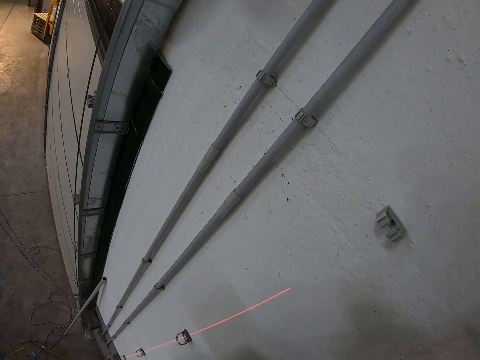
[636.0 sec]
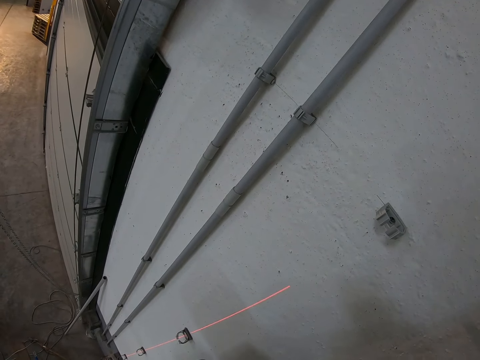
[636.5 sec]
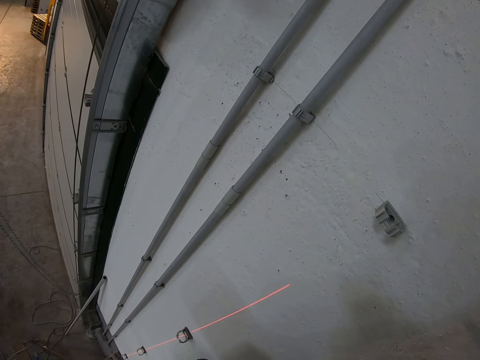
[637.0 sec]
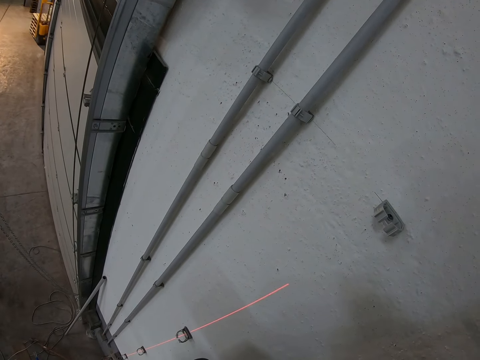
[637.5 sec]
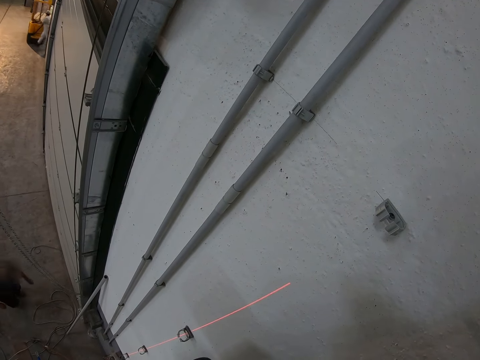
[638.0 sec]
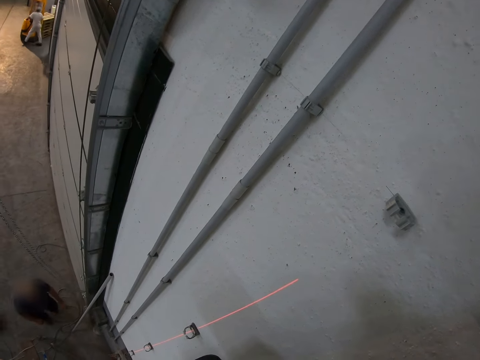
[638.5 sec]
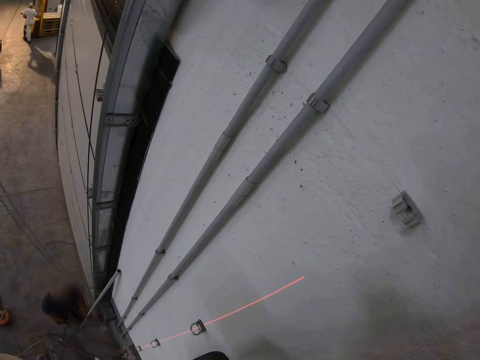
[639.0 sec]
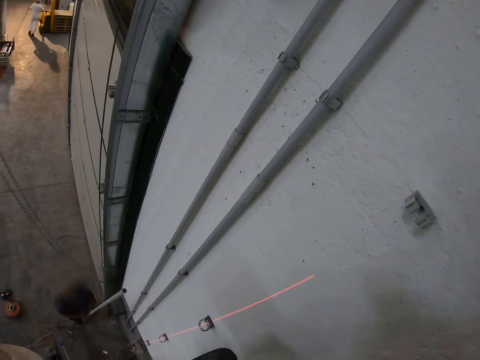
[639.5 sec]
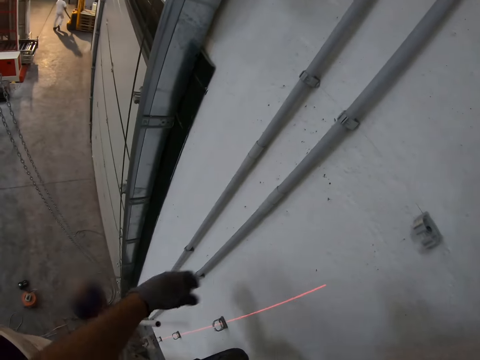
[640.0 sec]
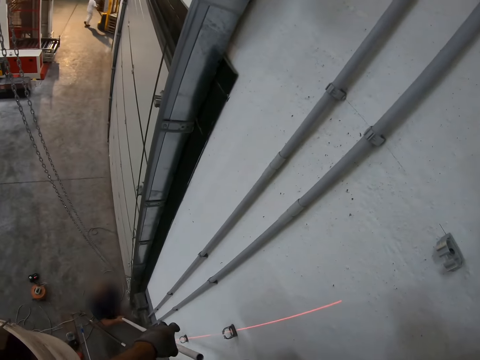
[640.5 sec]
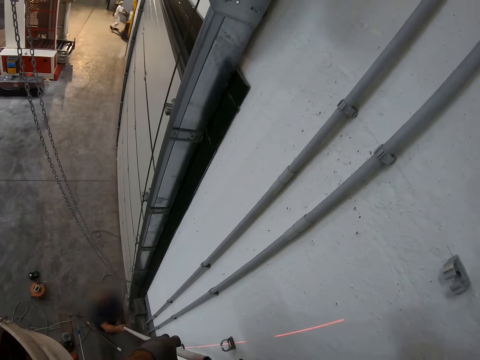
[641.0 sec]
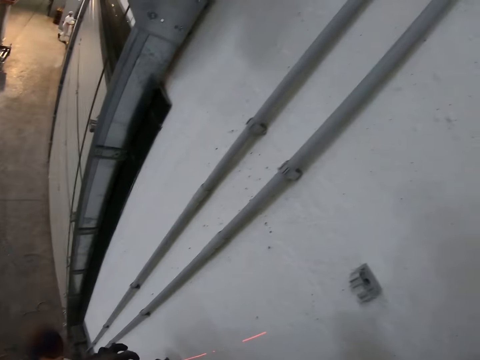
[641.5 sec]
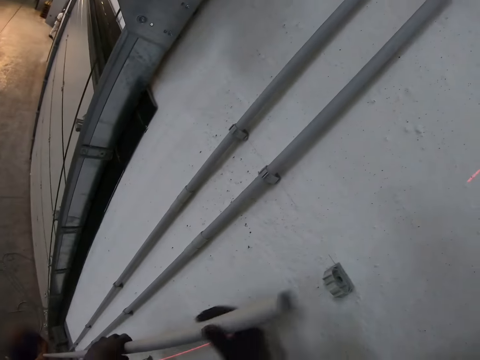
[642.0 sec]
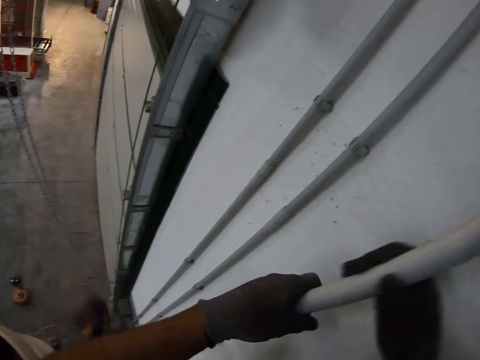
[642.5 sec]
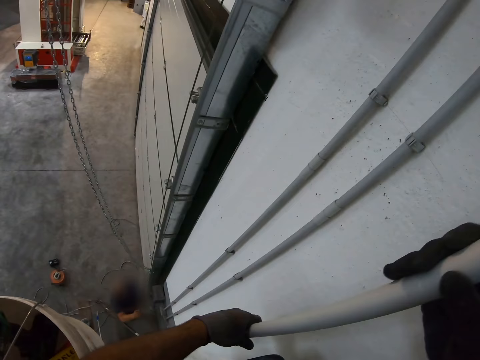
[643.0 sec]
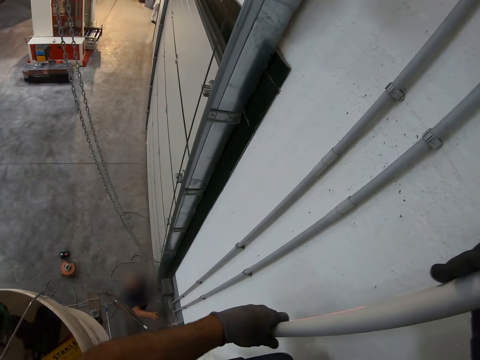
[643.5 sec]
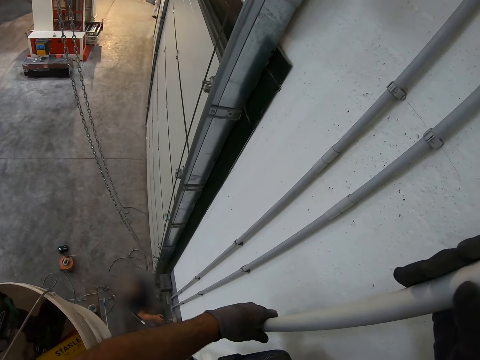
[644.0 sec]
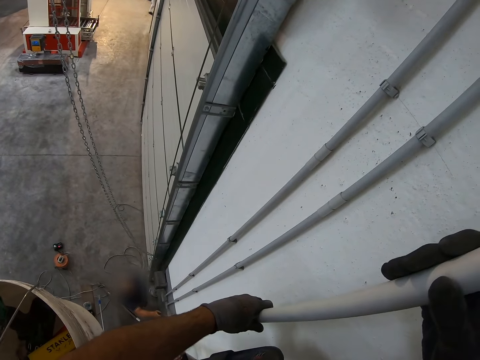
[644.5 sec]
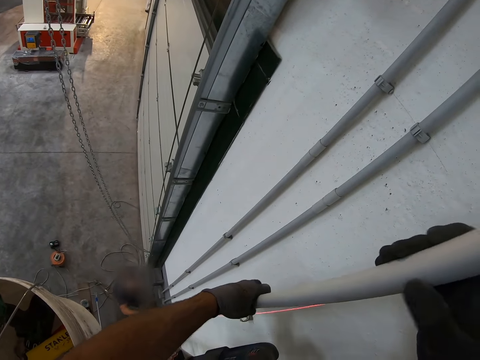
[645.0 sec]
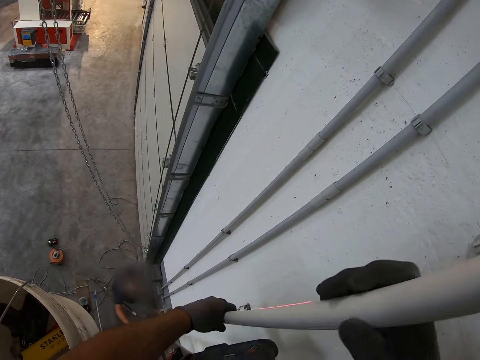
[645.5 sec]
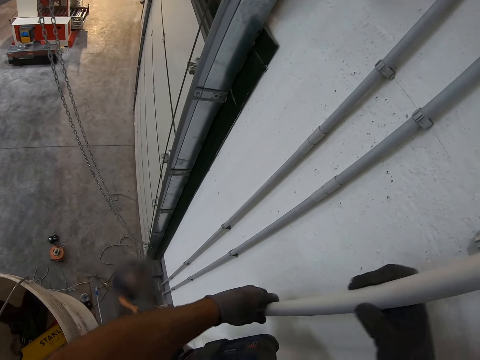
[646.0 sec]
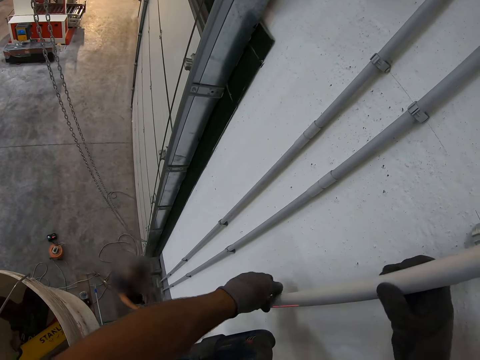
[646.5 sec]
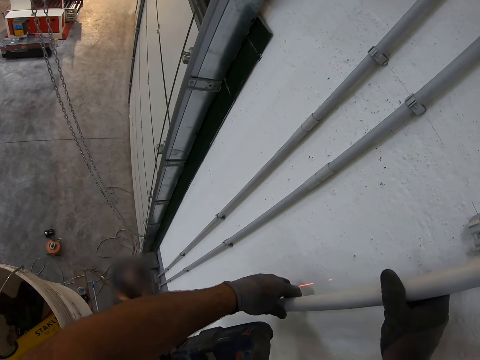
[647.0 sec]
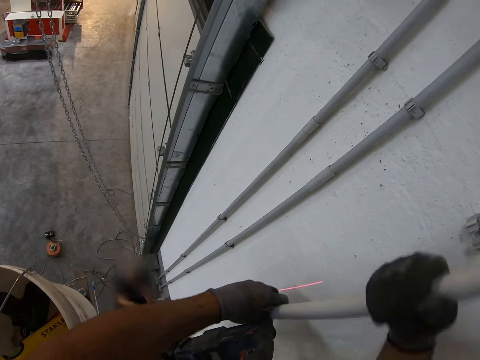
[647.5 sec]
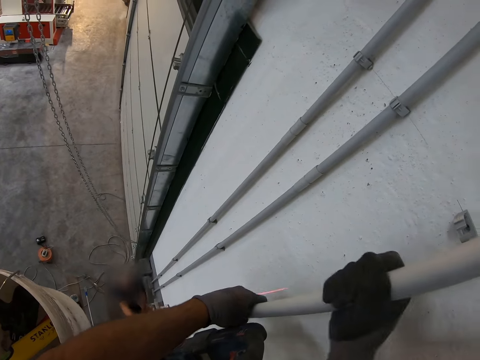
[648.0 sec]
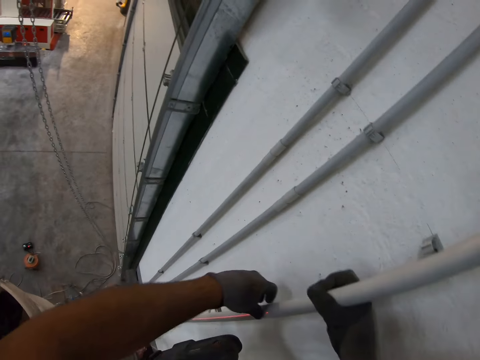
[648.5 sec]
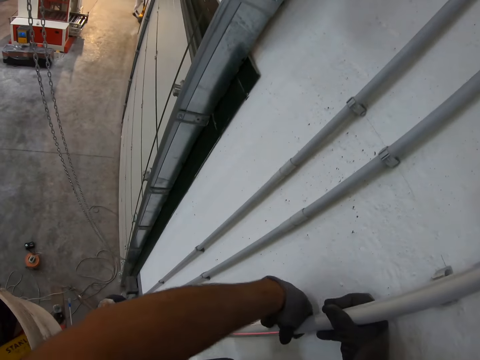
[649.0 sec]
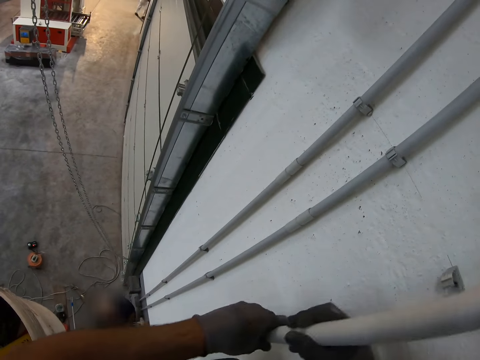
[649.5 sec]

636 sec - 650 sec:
A man walks towards the wall, lifts a pipe, and passes the pipe to the camera wearer. The camera wearer lifts the pipe. They fit the pipe in the pipe holders.

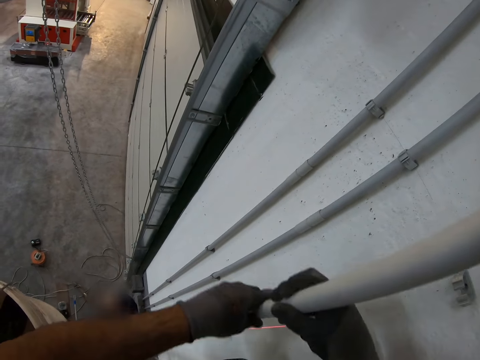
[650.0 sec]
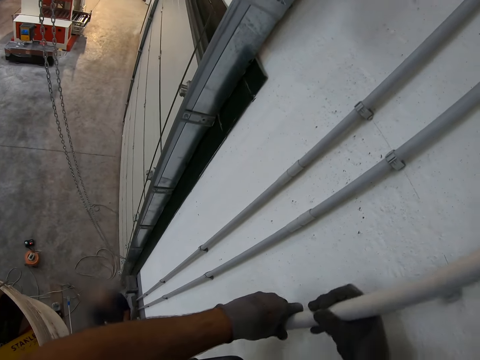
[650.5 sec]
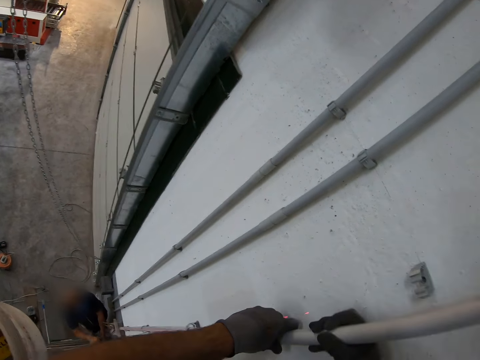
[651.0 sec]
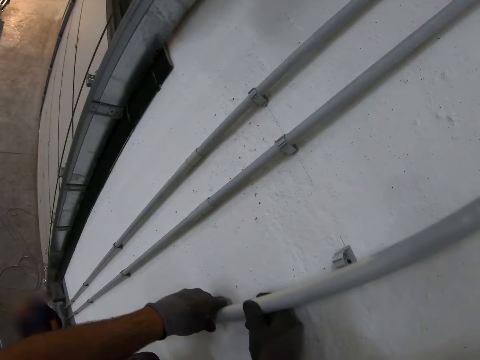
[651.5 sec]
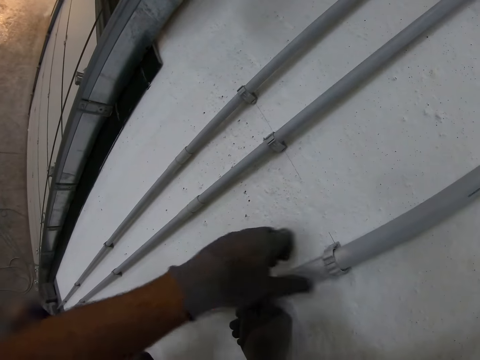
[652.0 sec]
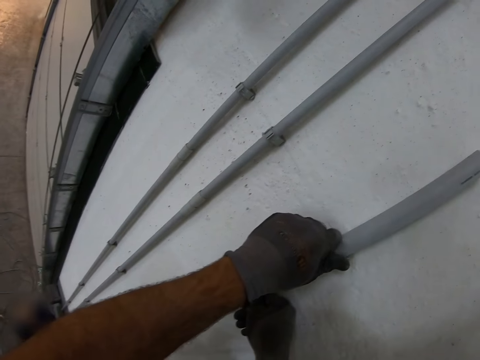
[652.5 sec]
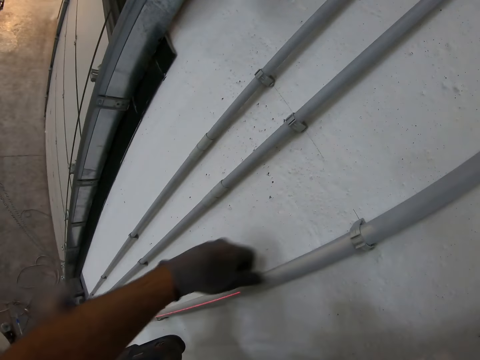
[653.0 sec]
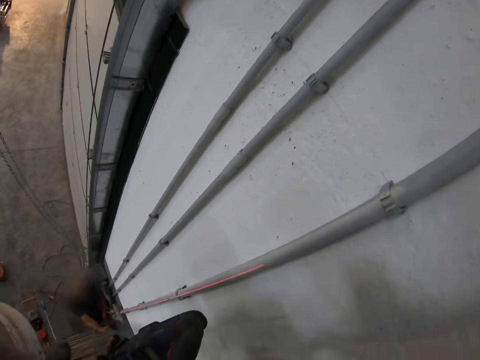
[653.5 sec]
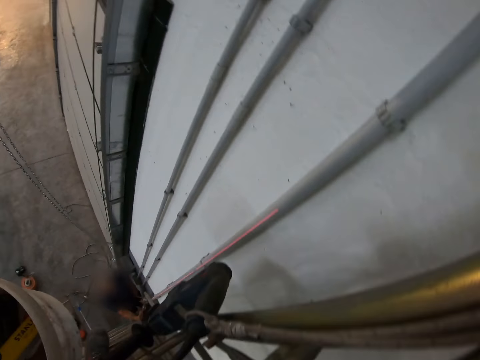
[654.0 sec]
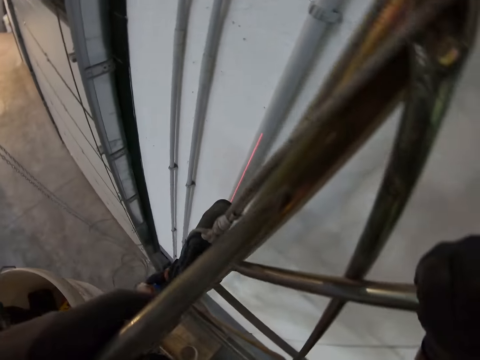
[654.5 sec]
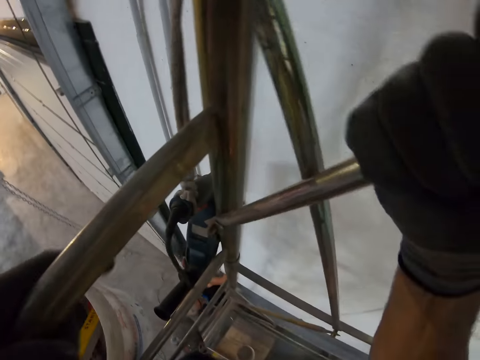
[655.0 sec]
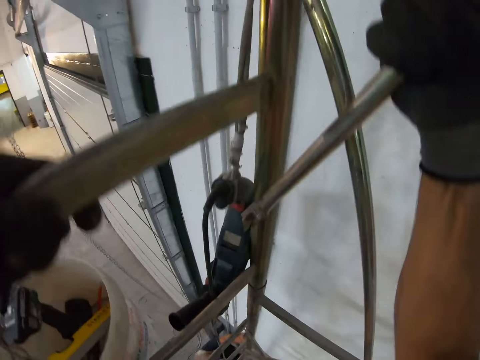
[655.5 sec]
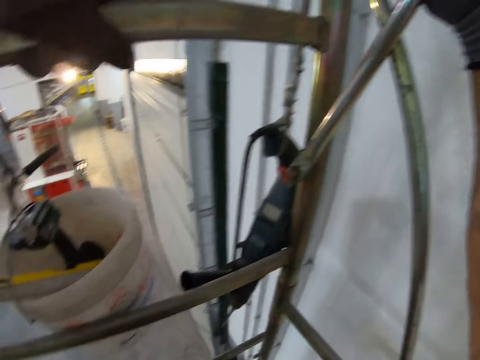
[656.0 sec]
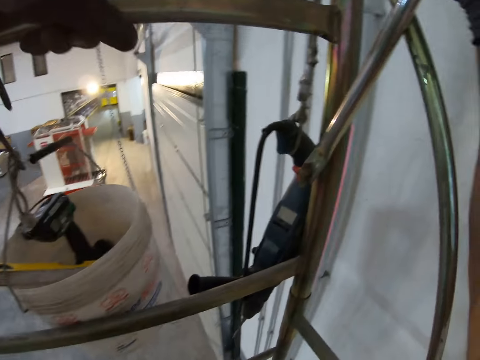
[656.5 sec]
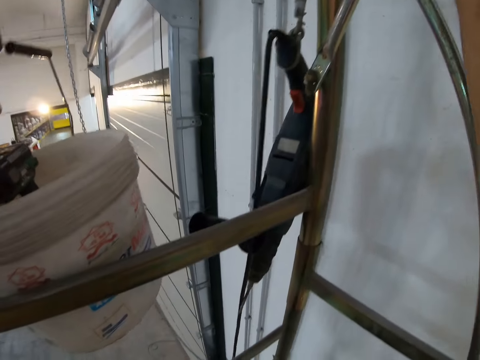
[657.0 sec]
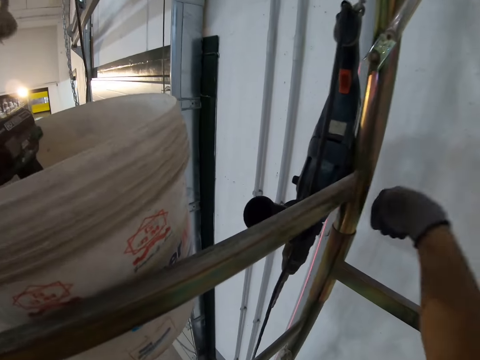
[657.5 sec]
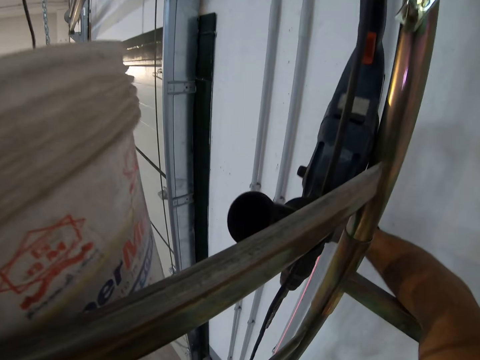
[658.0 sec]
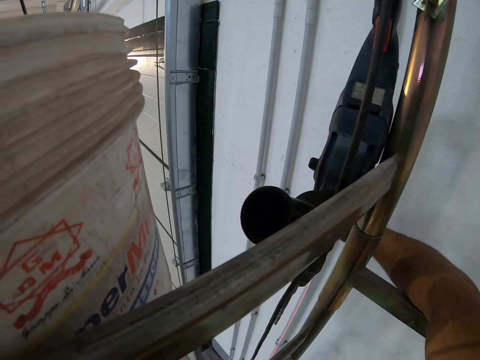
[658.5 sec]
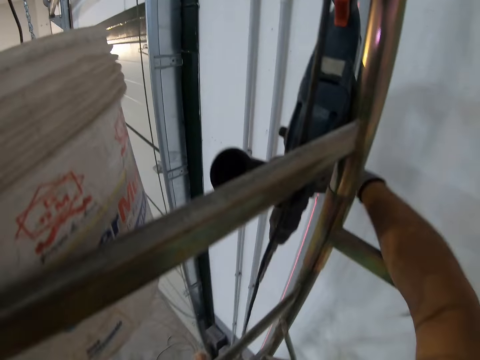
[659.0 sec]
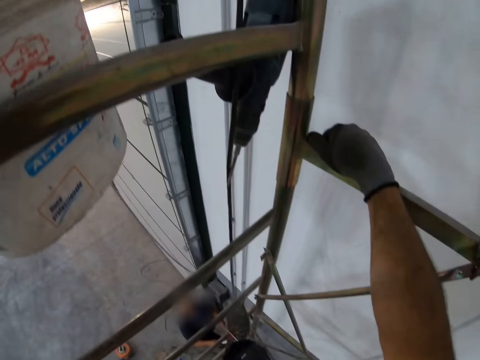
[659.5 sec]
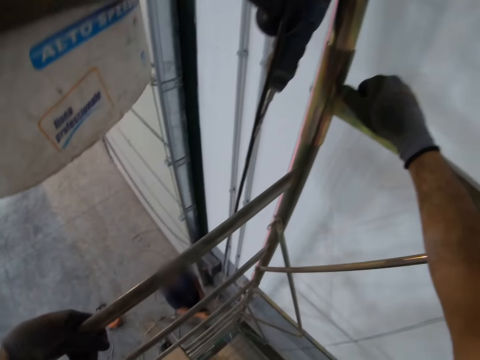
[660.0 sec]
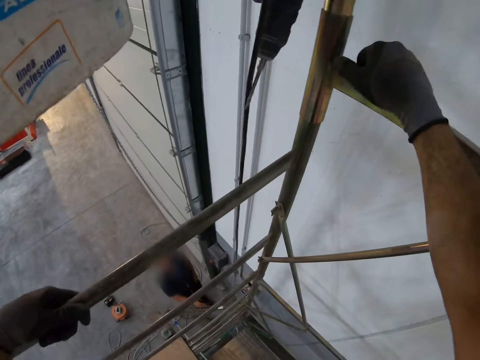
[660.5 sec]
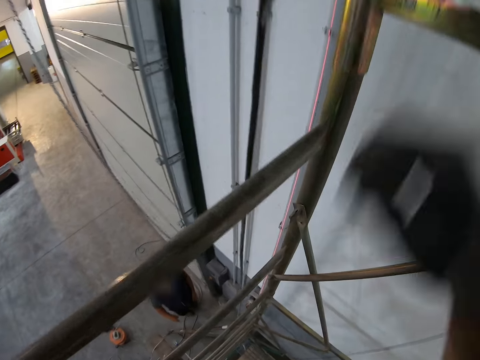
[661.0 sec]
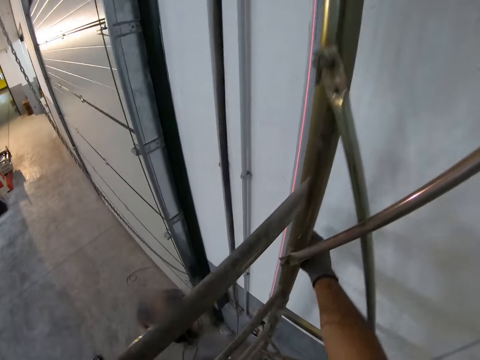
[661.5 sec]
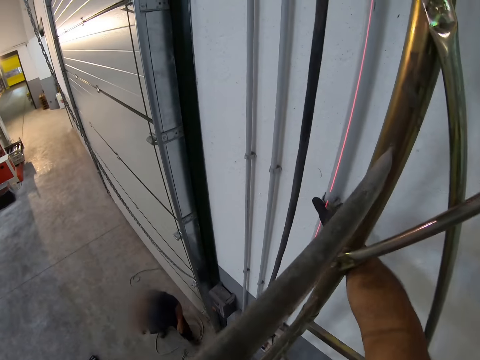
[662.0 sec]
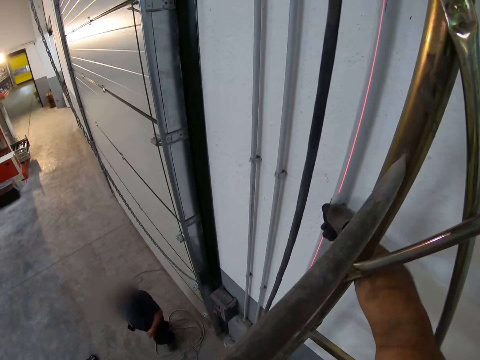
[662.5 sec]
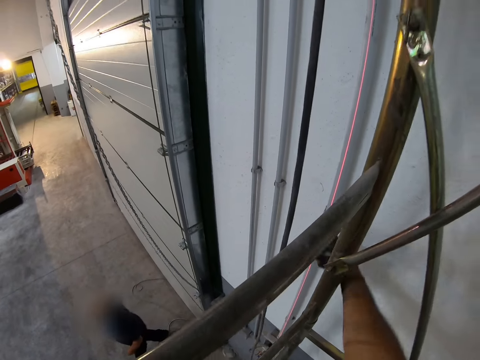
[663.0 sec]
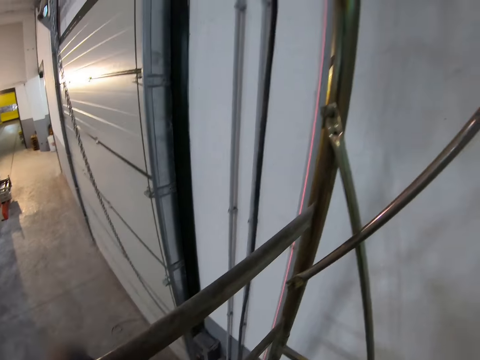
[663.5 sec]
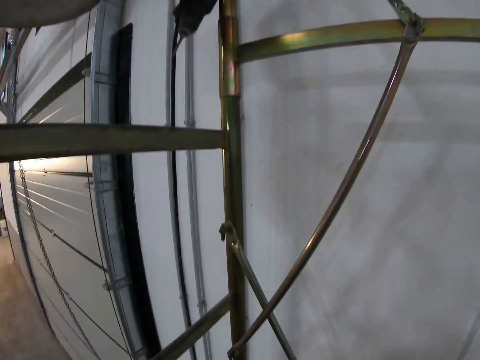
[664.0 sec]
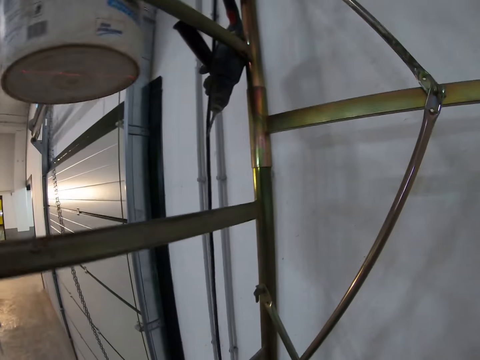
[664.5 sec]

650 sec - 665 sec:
The camera wearer locks a pipe holder. They climb down a ladder. They lock the pipe holder. They climb down the ladder. They lock the pipe holder.
